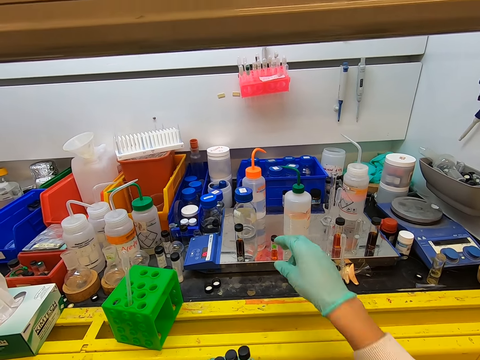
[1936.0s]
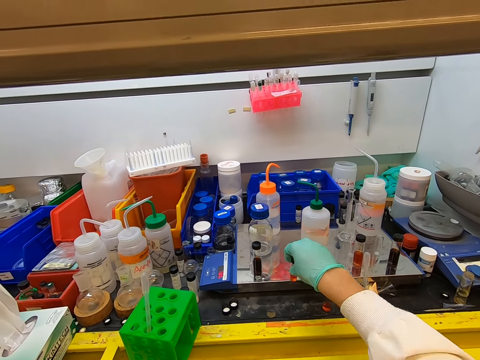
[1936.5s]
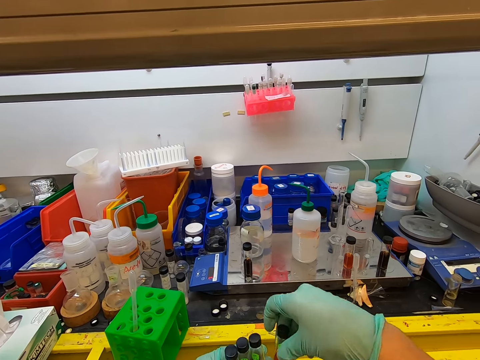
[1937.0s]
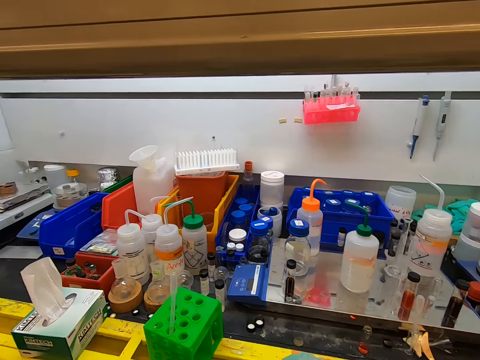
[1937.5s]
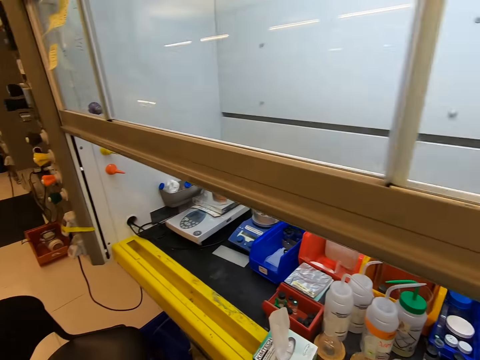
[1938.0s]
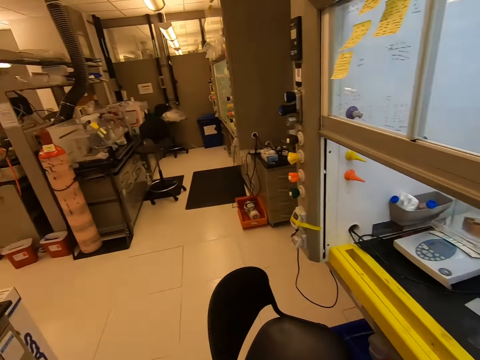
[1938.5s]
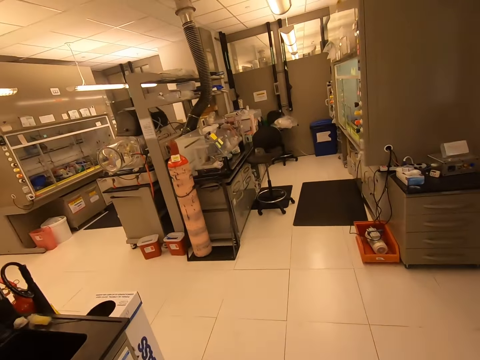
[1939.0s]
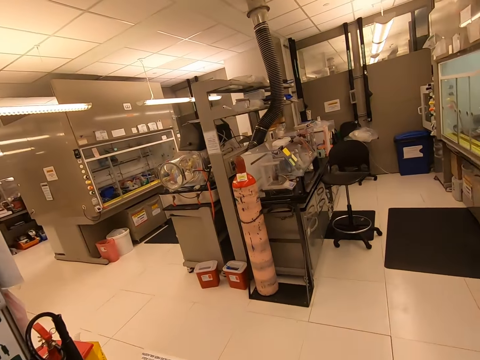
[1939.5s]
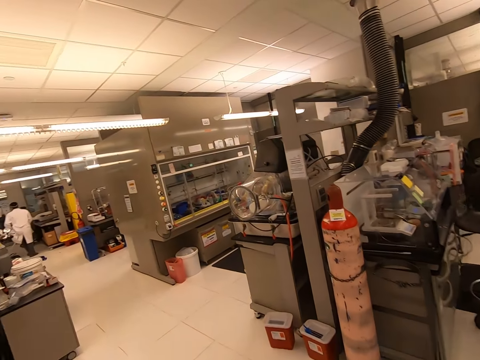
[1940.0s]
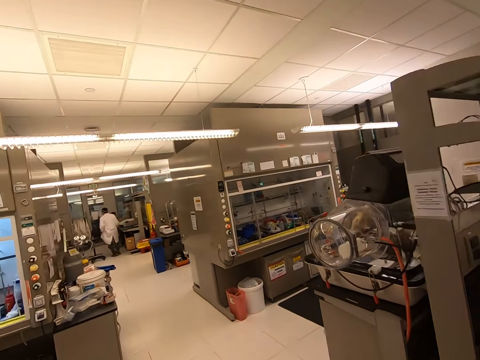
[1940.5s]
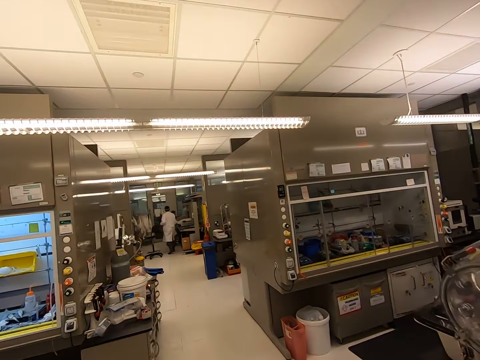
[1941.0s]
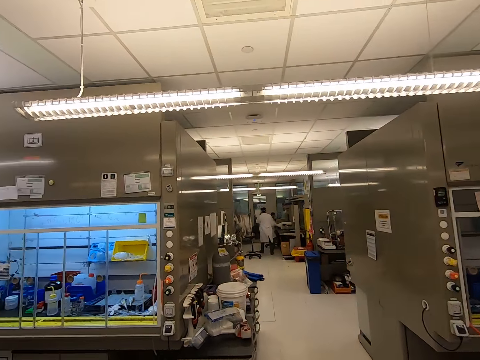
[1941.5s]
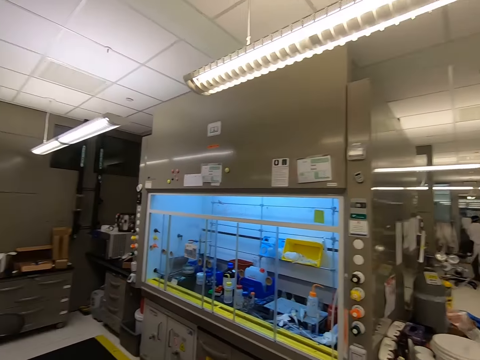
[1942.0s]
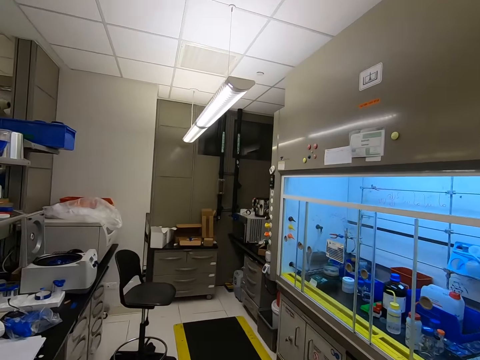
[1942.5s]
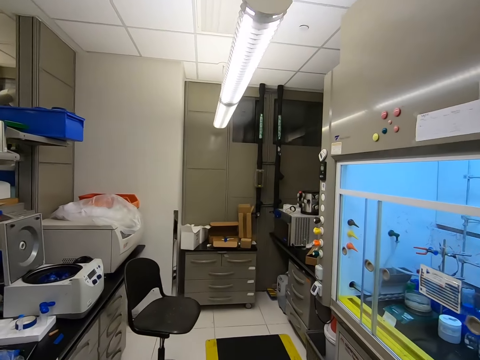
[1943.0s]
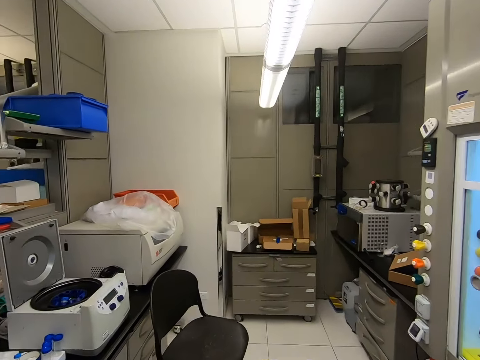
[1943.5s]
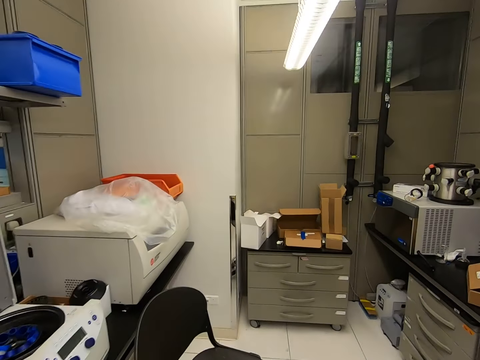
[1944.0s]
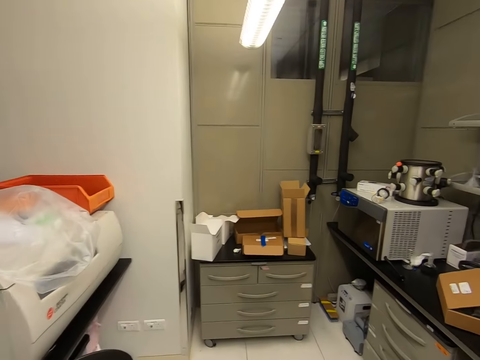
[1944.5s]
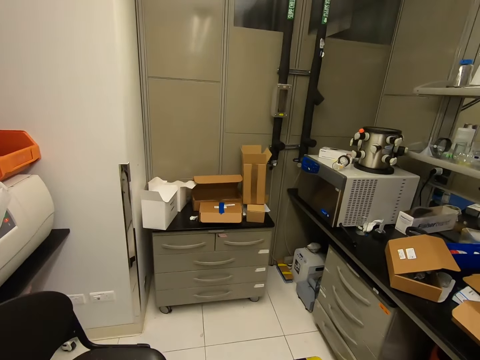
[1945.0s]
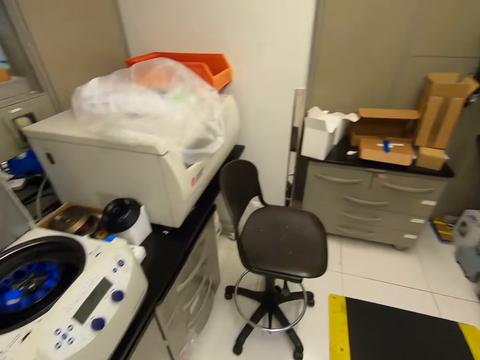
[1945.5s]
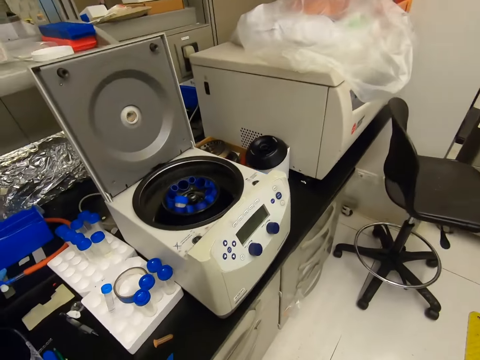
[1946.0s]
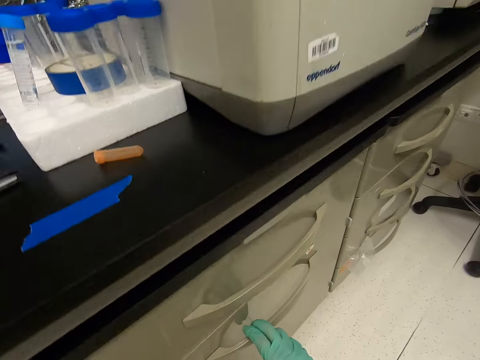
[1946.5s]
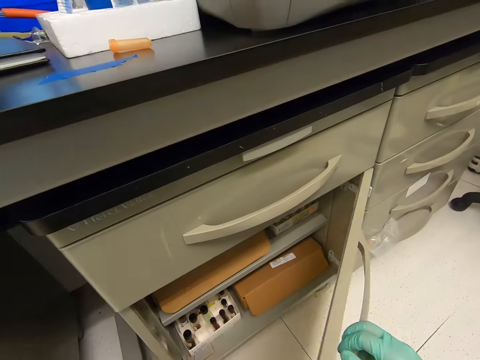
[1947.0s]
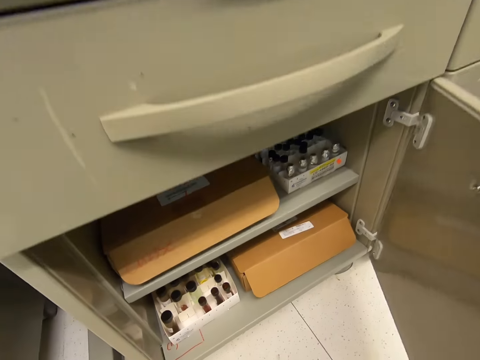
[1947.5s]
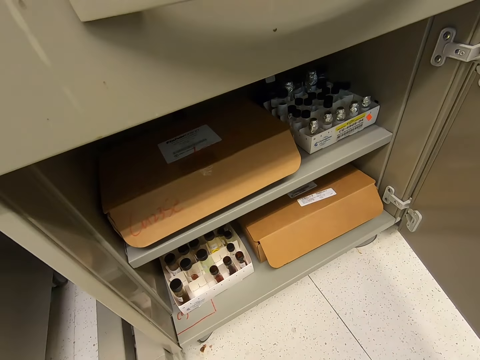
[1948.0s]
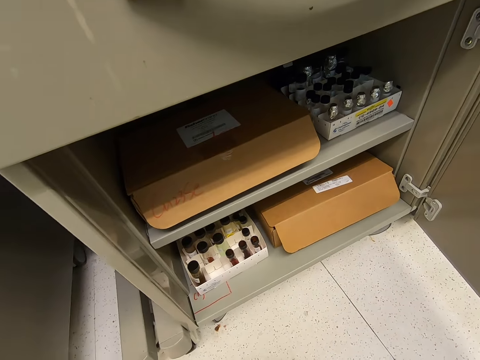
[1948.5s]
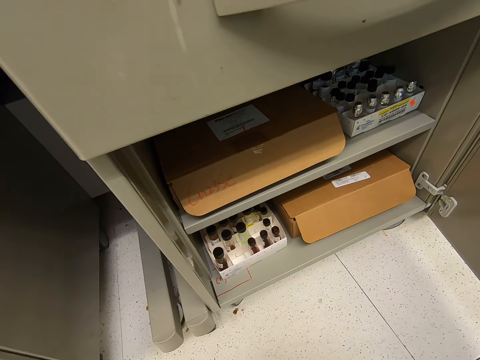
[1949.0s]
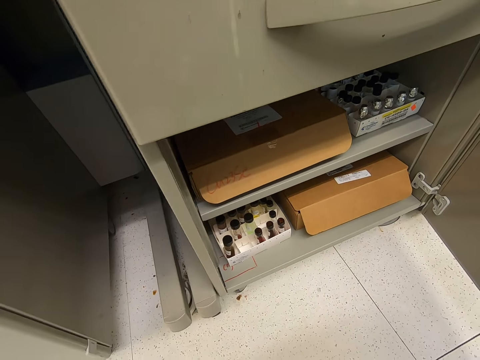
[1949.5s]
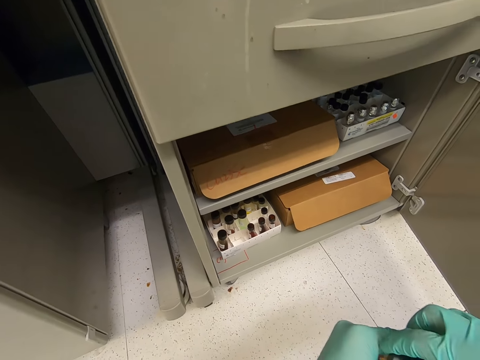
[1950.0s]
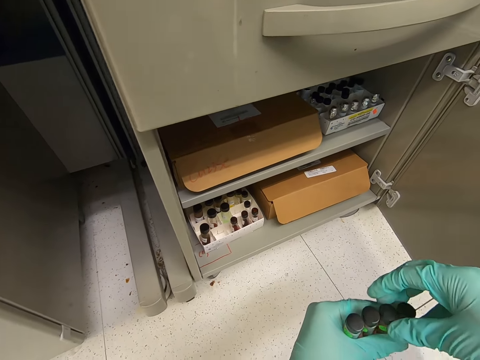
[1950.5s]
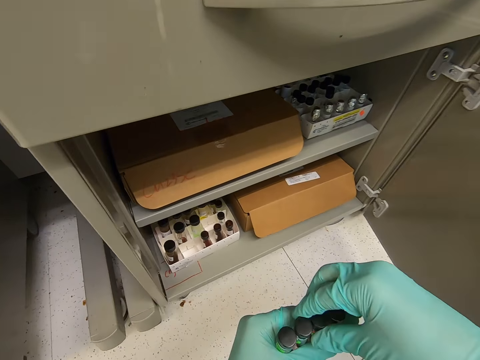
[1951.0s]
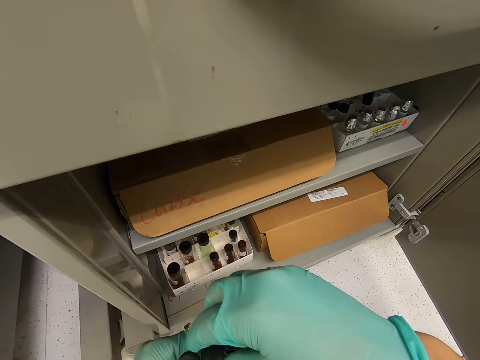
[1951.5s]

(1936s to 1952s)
The camera wearer moves around the room. They open a laboratory cabinet or drawer.

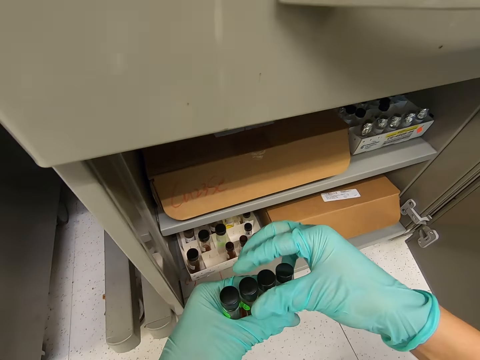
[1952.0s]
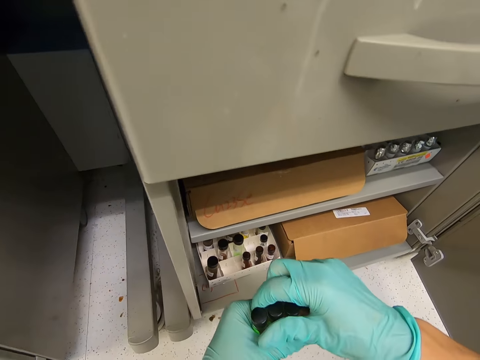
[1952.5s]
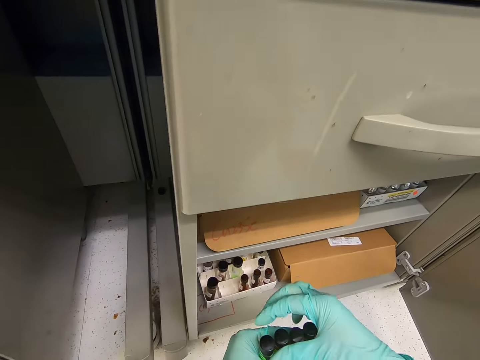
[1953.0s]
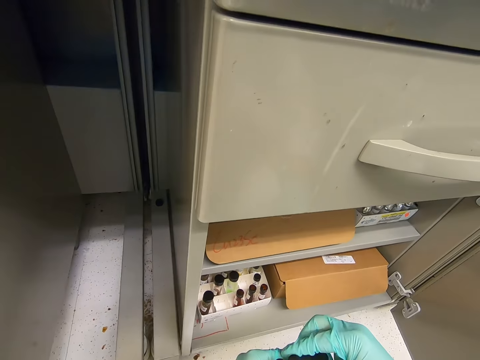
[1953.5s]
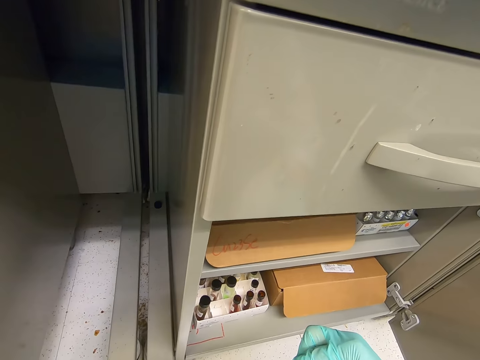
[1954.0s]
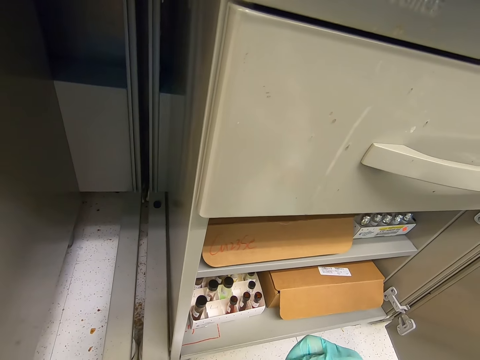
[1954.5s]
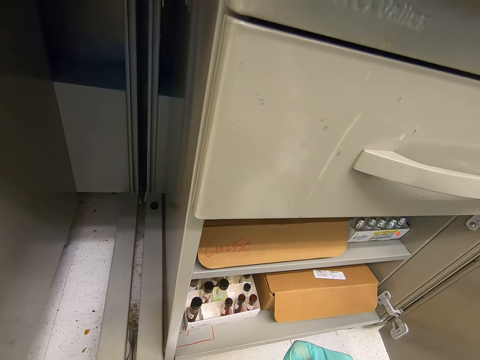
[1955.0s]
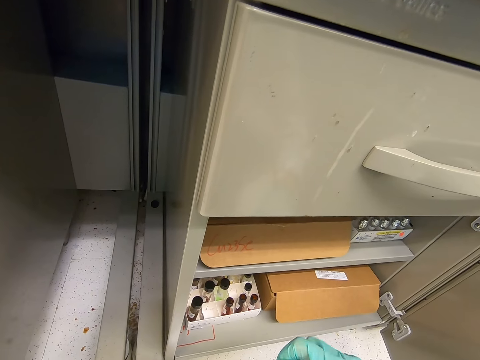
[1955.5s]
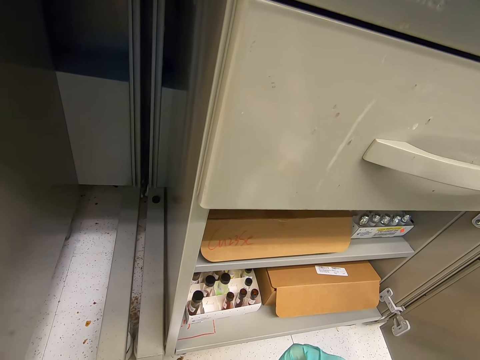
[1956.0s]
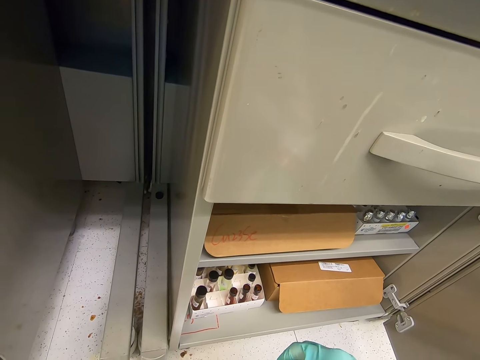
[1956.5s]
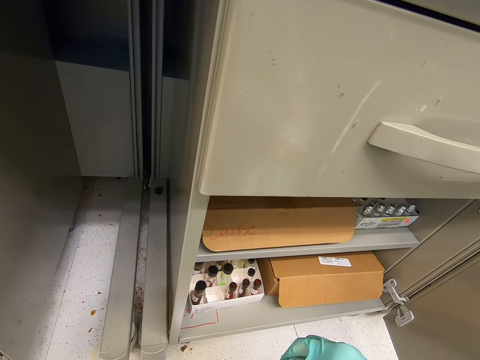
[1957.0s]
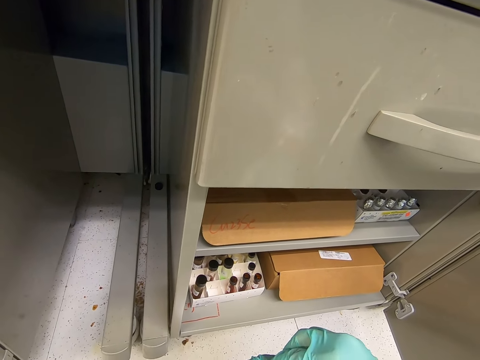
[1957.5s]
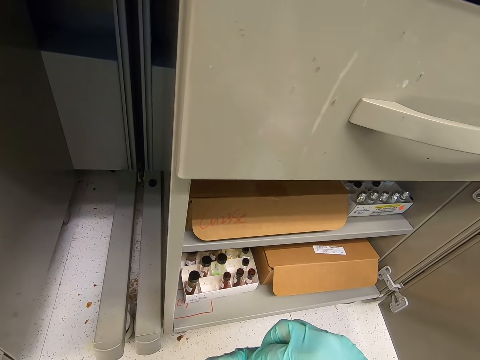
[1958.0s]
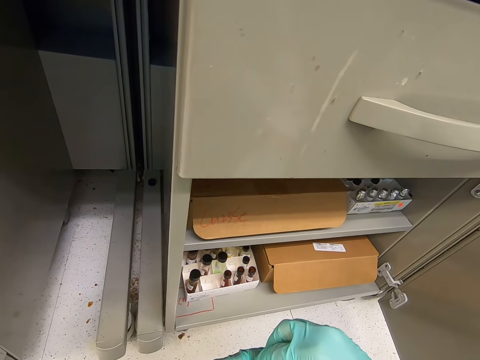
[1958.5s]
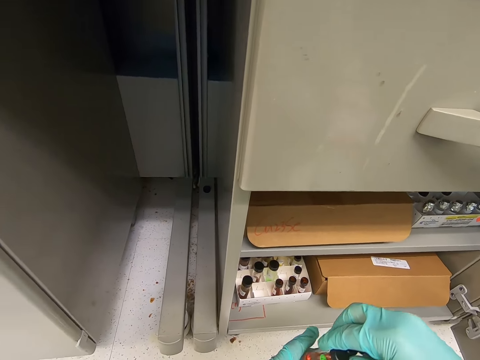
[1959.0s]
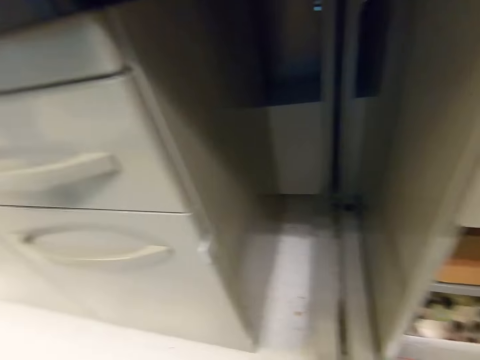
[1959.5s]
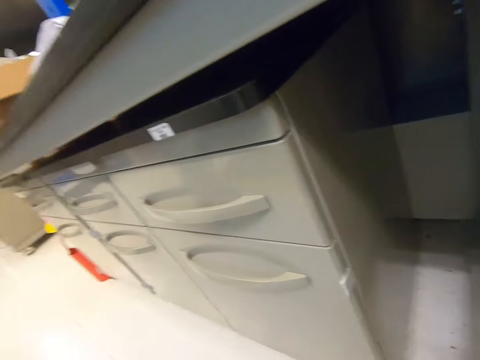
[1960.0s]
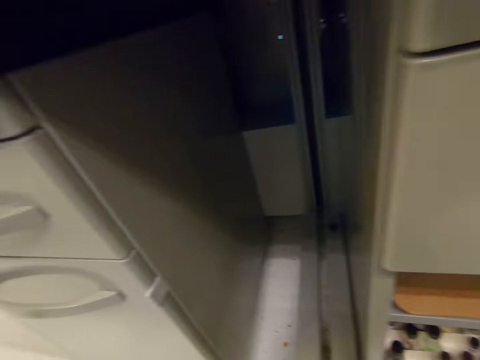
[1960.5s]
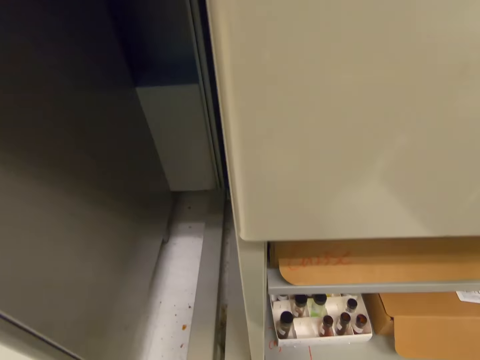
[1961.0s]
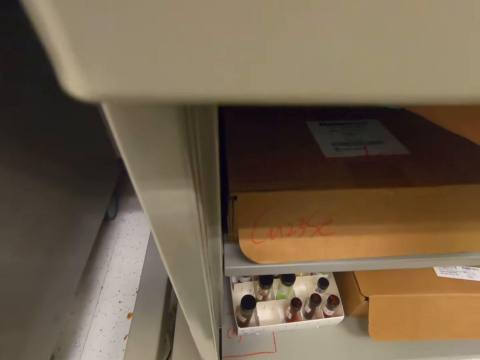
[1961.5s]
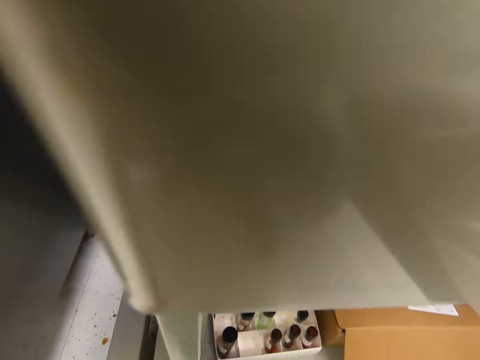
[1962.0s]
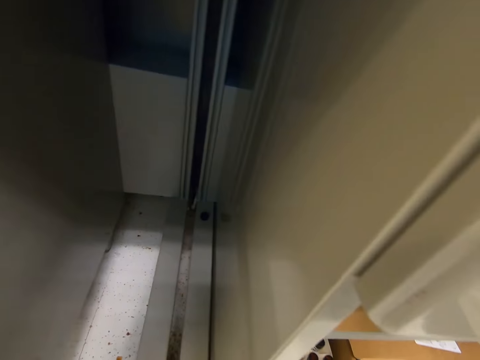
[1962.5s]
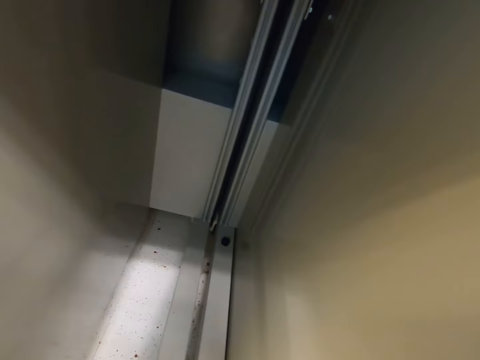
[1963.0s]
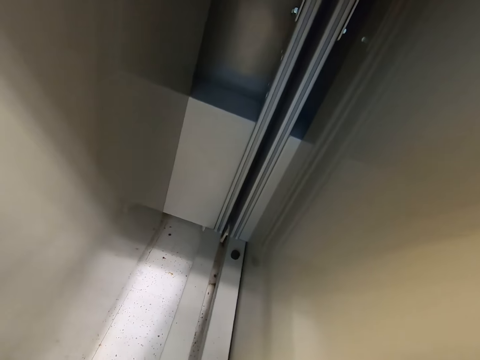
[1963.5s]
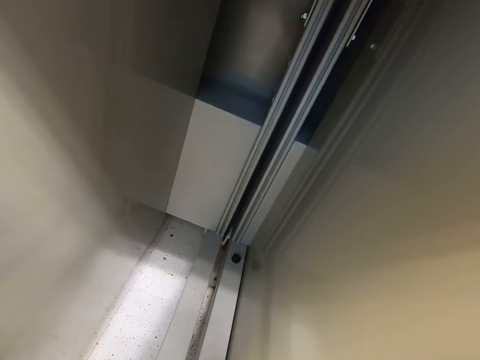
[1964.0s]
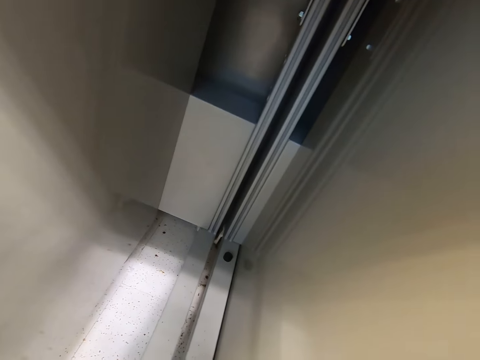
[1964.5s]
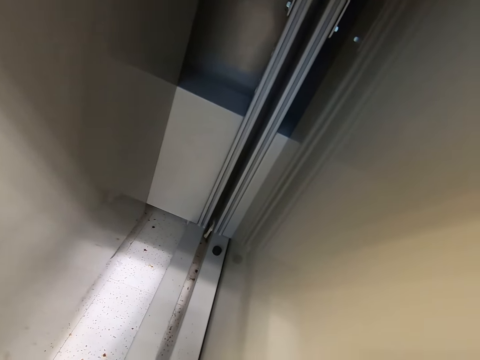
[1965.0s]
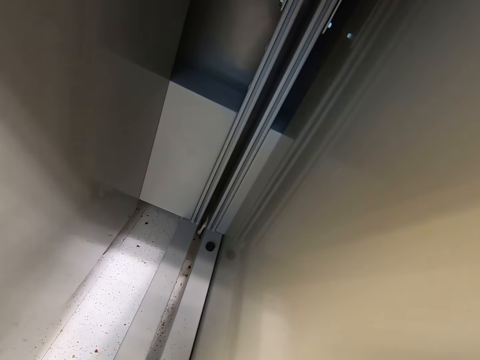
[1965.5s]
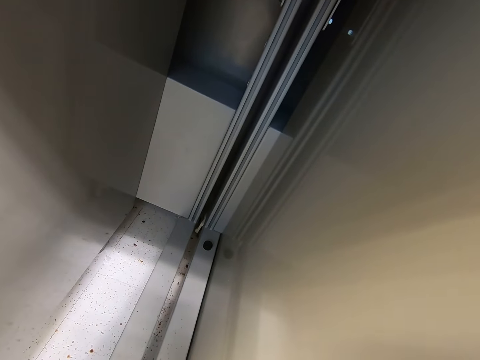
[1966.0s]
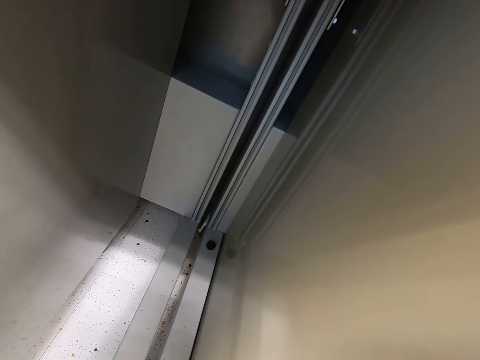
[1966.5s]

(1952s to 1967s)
The camera wearer puts the test tube inside the drawer.
